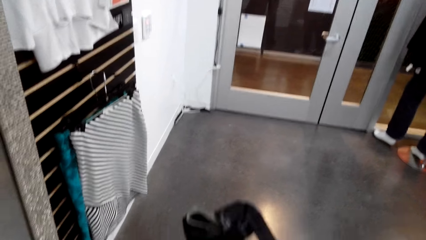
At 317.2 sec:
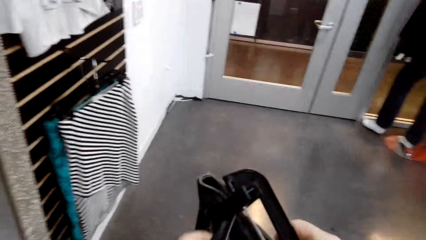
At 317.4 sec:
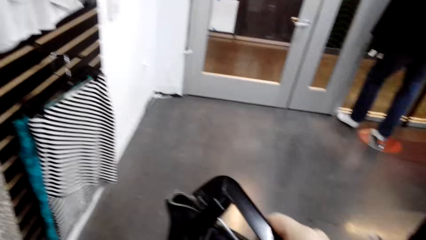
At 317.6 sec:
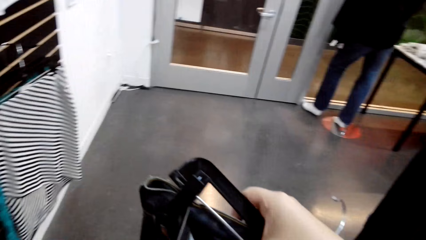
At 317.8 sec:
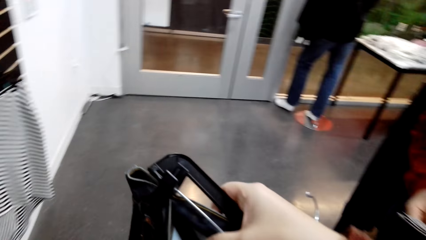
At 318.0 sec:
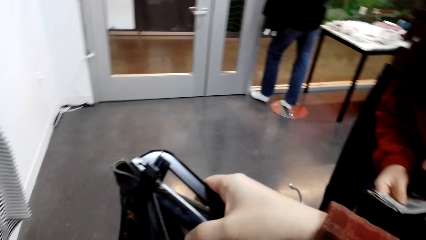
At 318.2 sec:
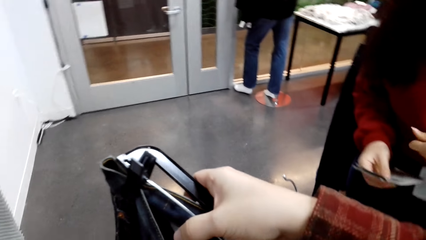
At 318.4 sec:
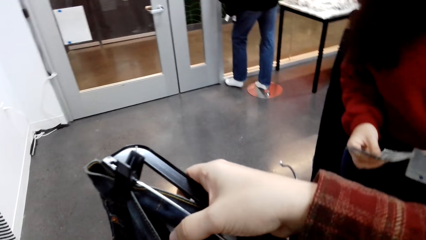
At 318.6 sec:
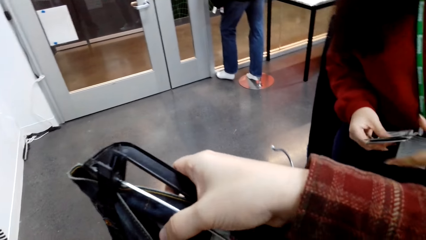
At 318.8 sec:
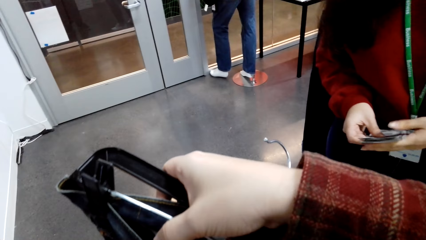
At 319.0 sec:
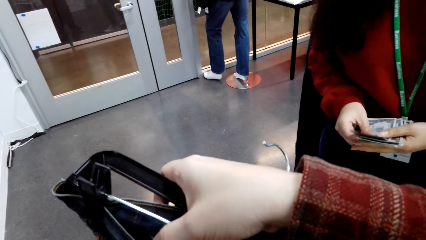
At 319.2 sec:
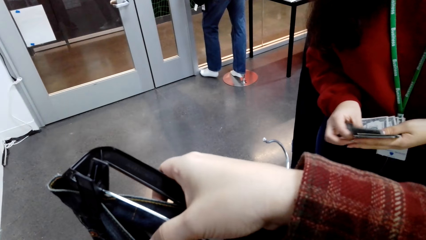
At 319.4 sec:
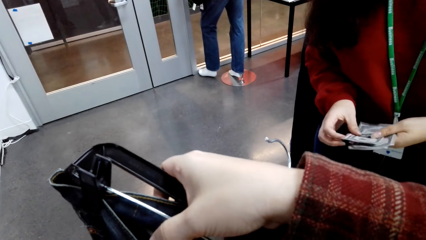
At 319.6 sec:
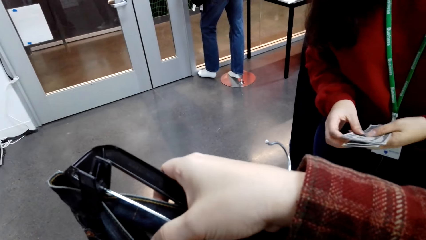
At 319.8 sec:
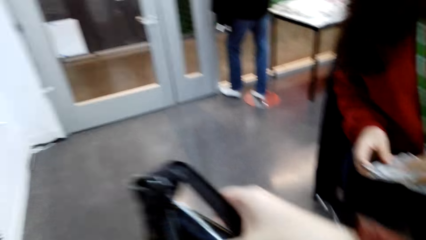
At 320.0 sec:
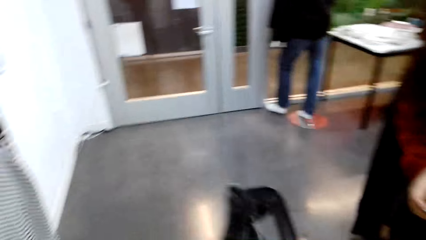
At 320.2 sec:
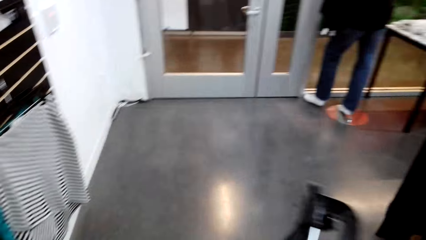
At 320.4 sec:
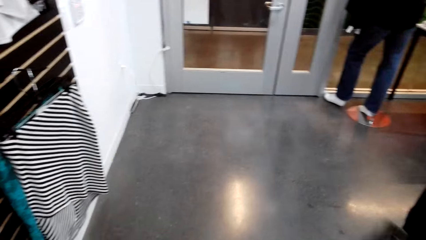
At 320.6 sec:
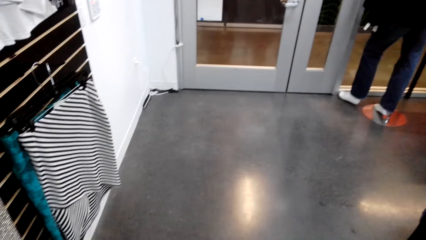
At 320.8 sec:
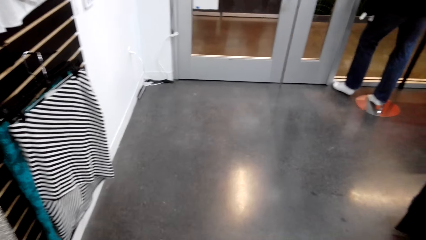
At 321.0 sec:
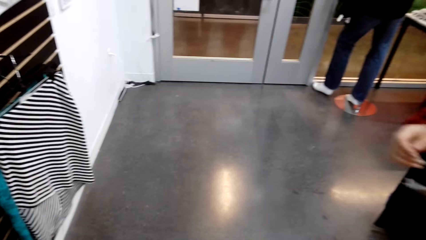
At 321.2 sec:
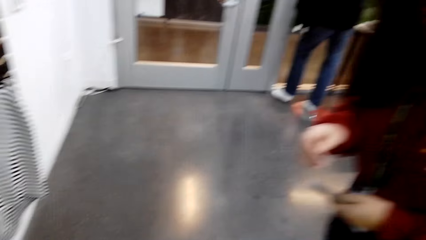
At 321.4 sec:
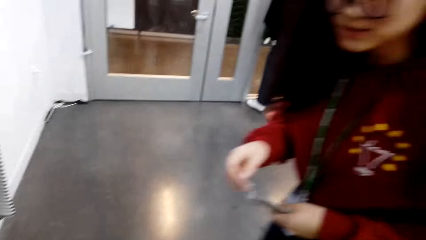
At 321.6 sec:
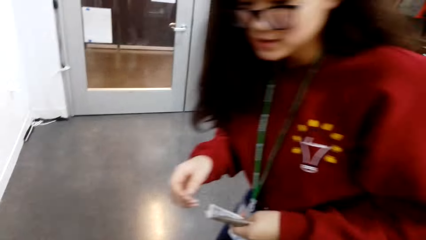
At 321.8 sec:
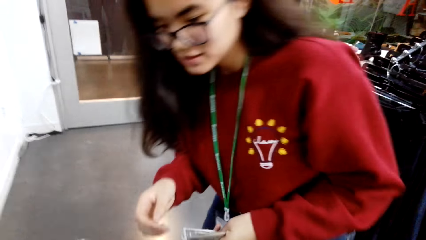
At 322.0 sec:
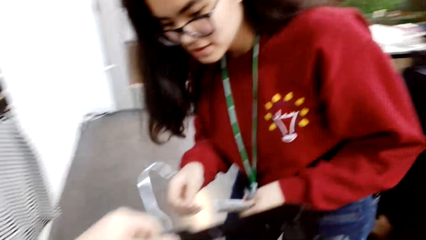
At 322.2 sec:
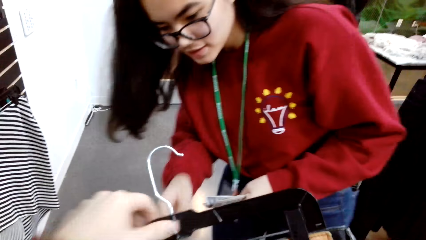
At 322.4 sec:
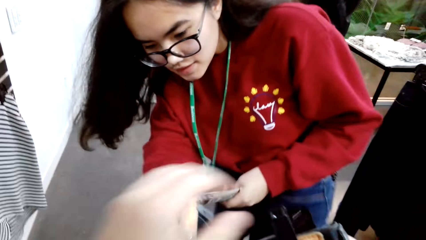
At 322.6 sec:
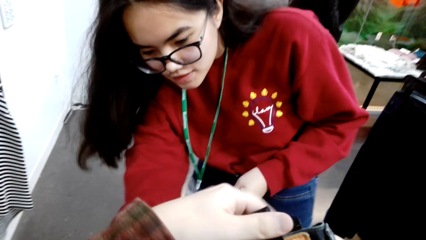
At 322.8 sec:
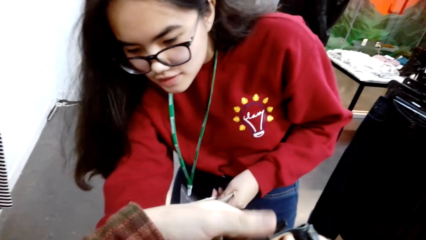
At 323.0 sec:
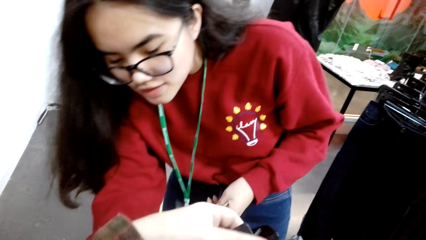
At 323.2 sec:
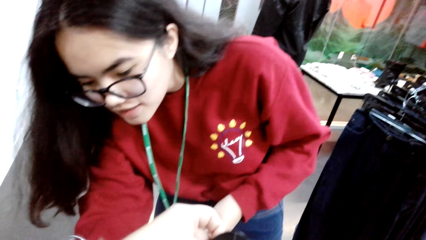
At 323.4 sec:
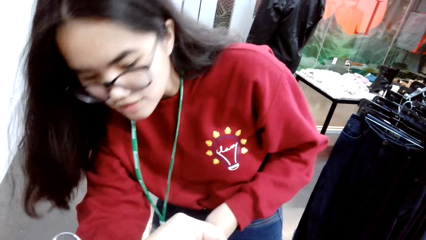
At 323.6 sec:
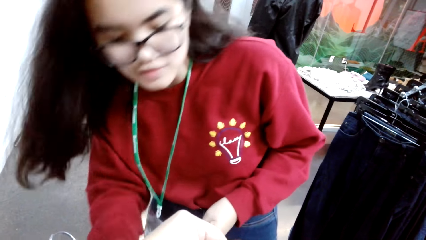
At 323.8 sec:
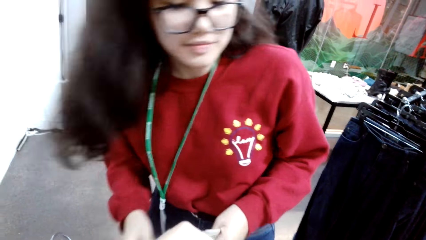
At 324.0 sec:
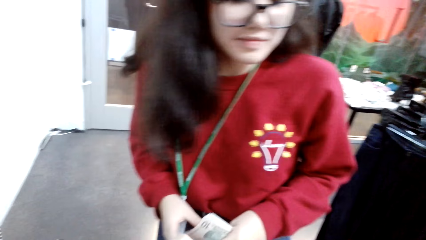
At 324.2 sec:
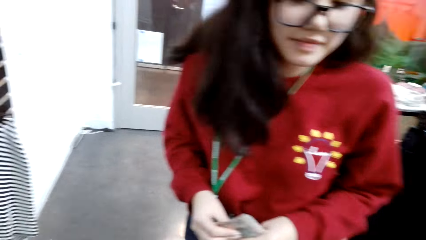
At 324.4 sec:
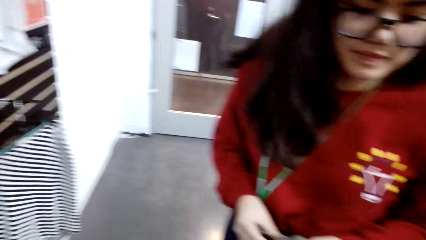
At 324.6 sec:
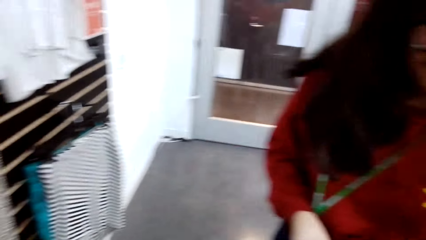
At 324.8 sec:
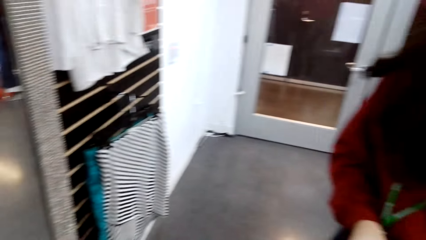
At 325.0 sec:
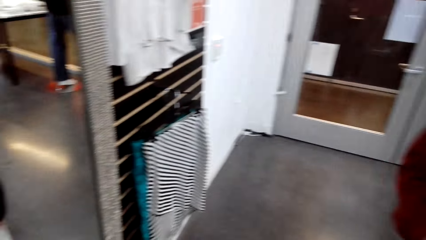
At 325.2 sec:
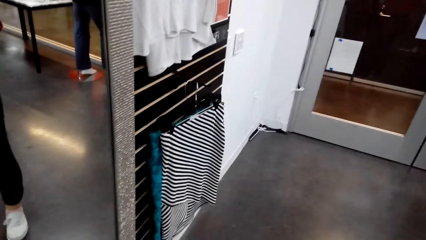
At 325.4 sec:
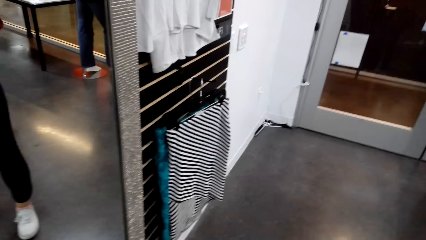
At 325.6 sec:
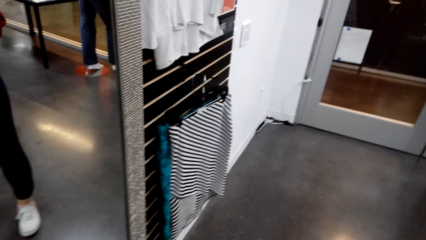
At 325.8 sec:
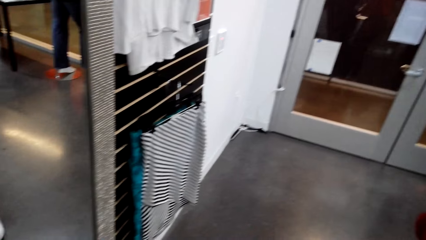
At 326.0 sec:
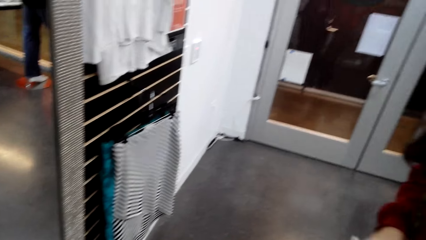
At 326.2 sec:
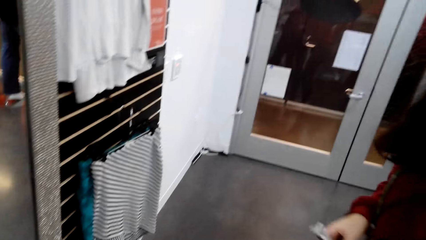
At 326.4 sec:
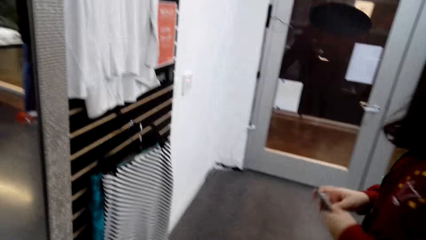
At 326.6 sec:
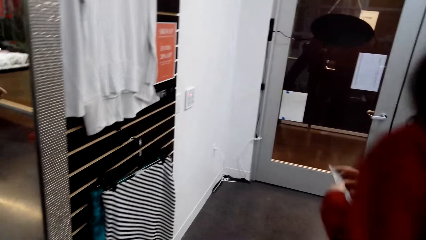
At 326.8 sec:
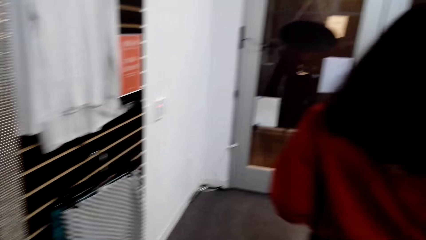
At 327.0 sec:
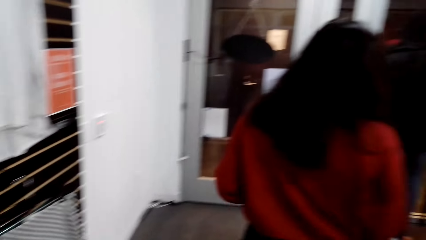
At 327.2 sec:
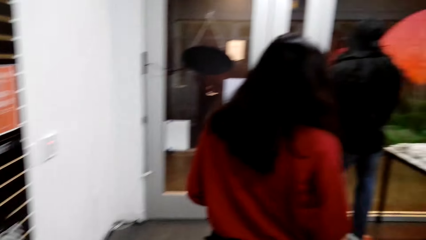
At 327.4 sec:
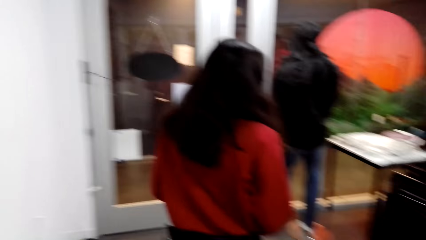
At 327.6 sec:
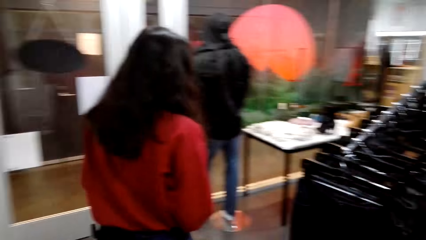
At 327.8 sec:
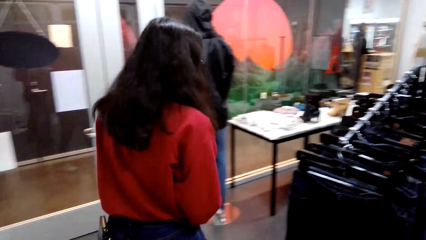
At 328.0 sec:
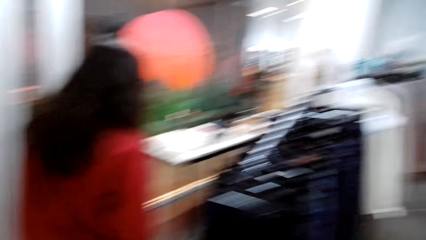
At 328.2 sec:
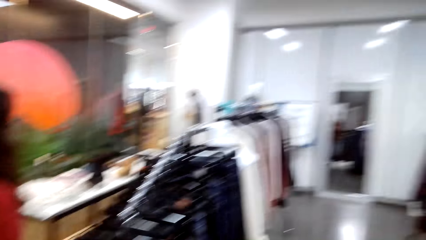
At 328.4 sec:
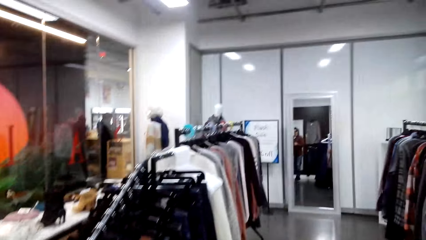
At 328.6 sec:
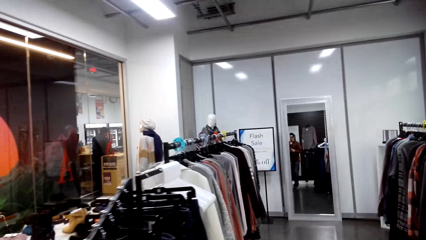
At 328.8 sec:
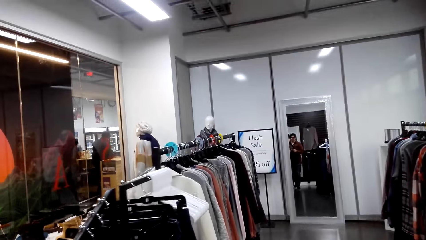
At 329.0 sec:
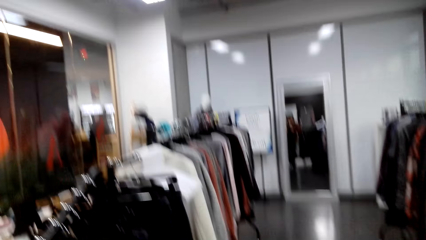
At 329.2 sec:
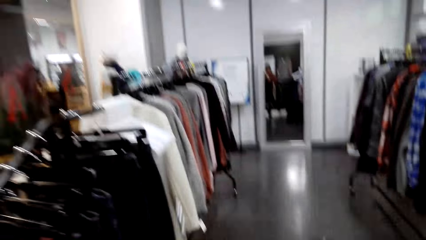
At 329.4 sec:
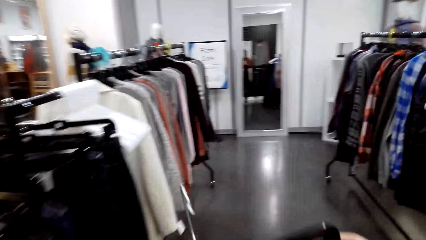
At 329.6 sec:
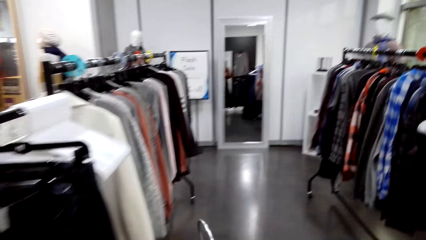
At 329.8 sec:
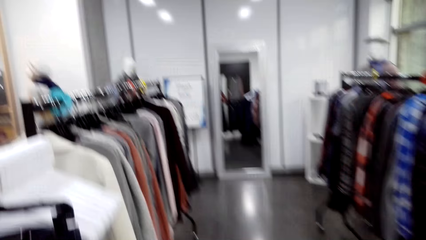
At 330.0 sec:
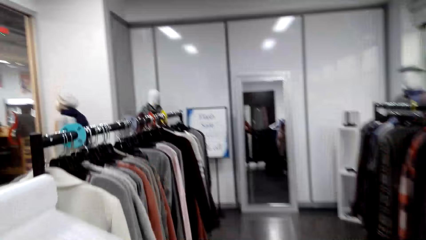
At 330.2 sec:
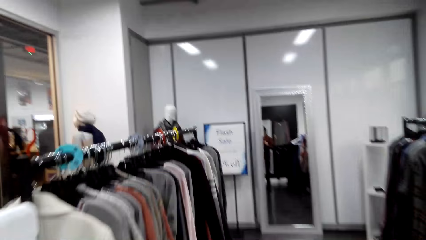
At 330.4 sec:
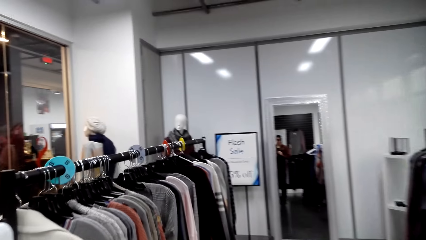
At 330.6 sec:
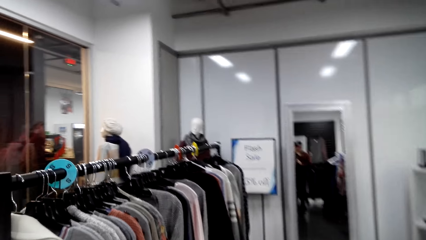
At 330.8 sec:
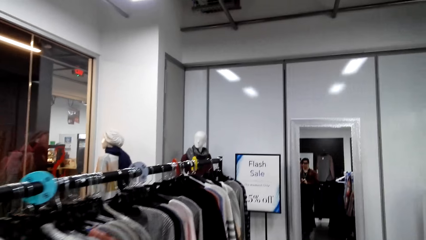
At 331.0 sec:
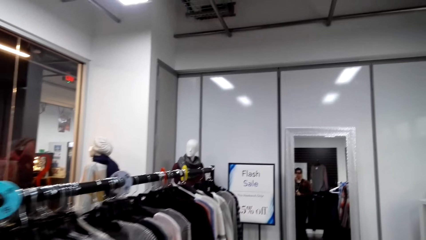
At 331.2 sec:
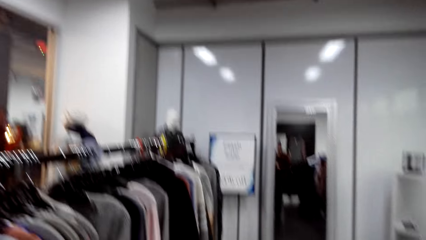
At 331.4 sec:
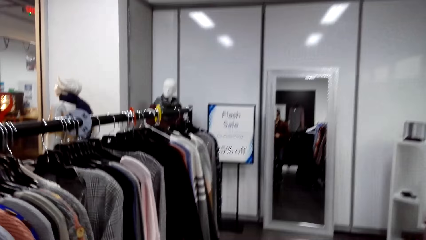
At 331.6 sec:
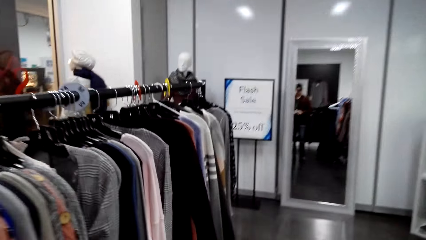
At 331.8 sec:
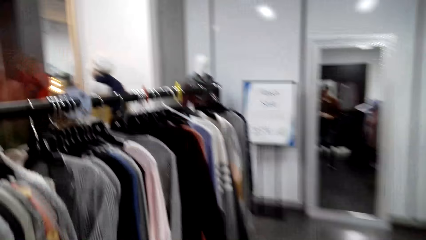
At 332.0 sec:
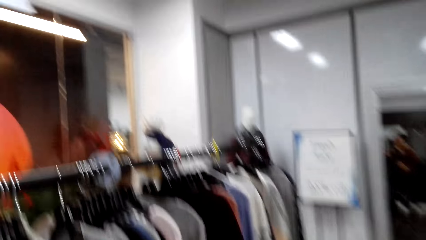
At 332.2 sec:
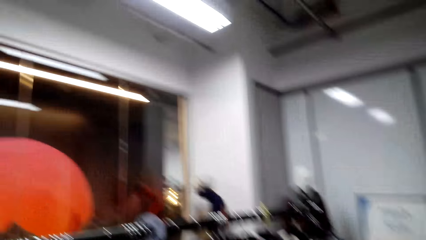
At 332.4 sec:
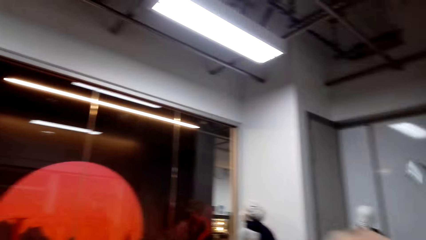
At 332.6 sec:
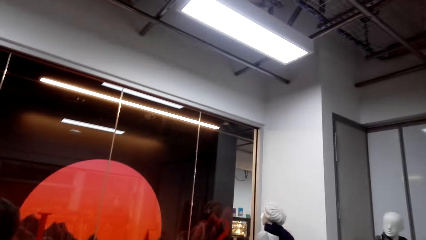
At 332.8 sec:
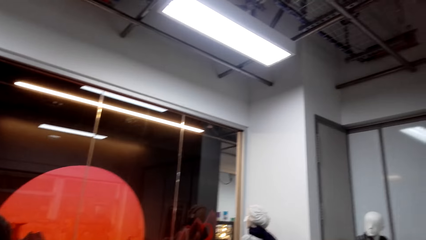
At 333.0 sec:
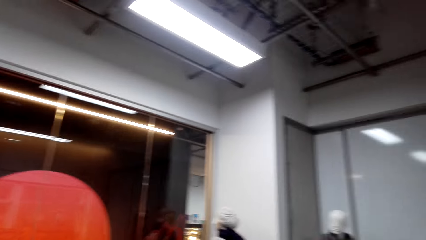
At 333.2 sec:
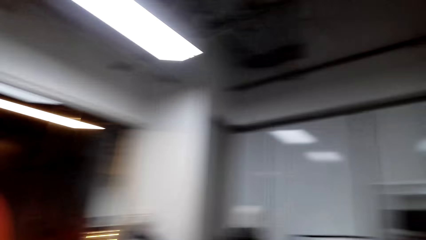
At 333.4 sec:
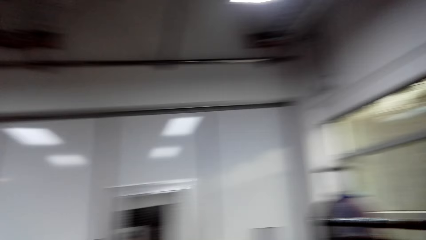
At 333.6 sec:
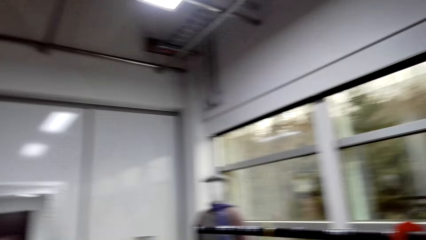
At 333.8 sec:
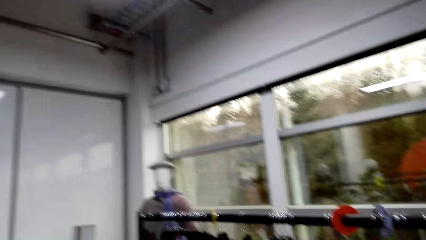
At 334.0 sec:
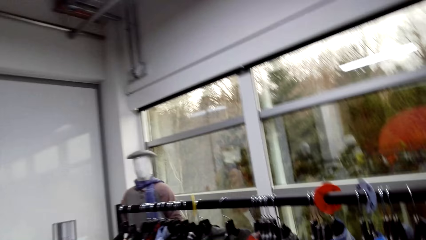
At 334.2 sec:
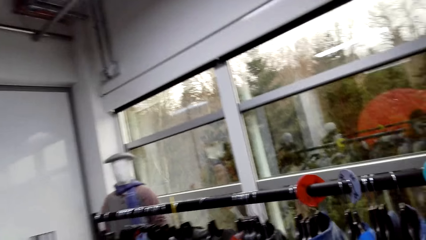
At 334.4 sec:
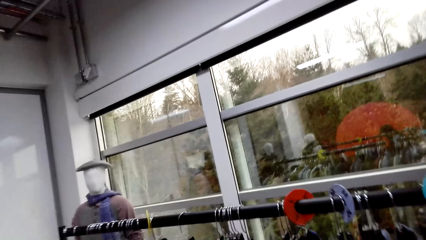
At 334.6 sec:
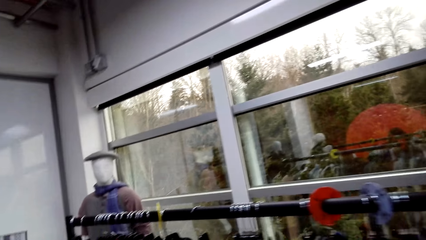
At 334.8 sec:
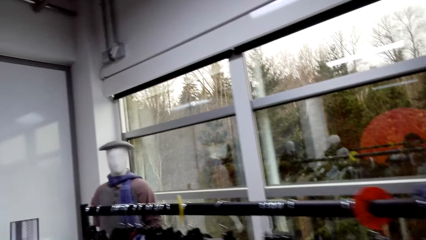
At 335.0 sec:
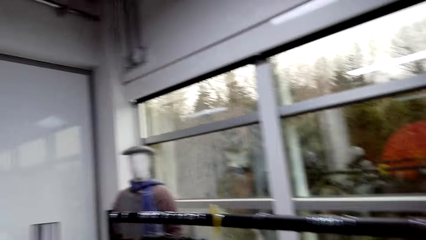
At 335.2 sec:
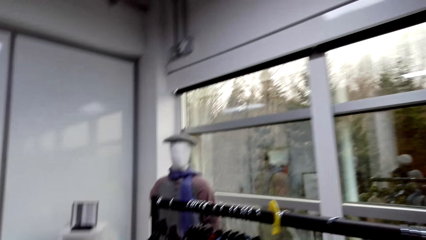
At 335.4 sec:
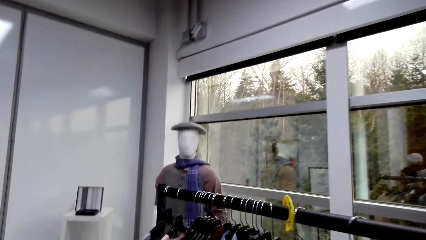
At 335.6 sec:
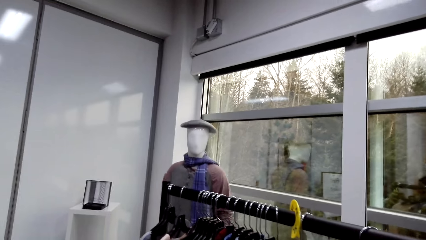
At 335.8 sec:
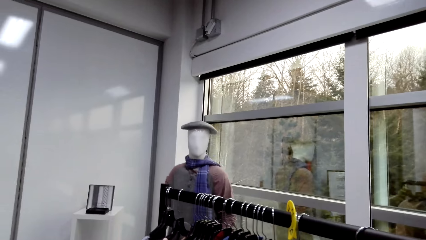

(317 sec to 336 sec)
The camera wearer holds the jeans on the hand. A person counts money while looking at the camera wearer. The person talks. The camera wearer talks and walks. The person talks.
